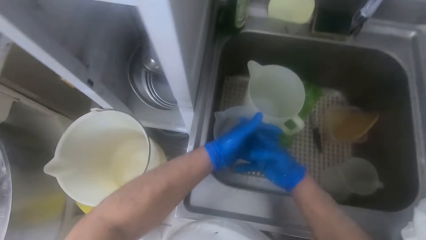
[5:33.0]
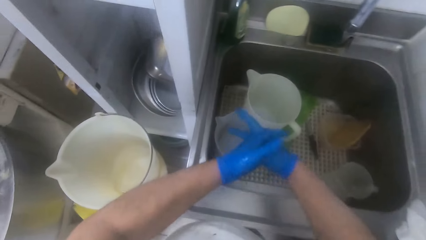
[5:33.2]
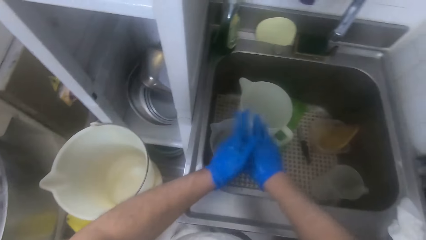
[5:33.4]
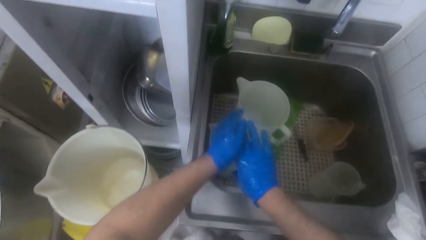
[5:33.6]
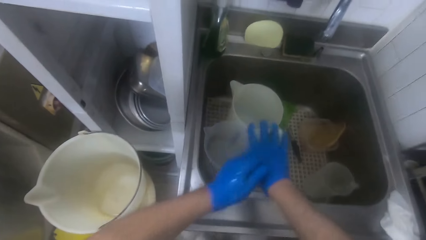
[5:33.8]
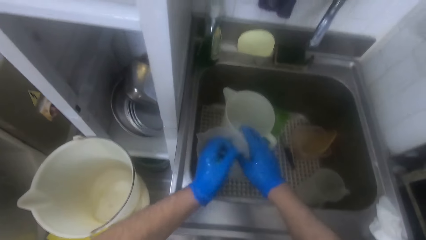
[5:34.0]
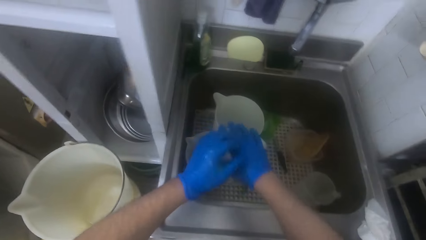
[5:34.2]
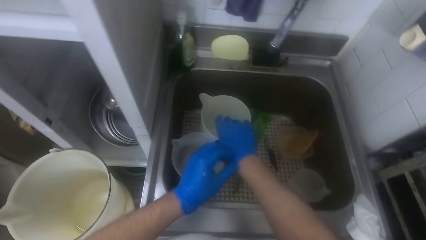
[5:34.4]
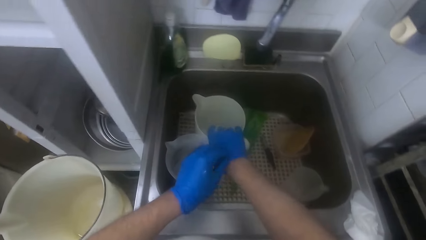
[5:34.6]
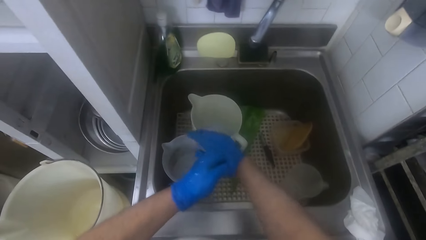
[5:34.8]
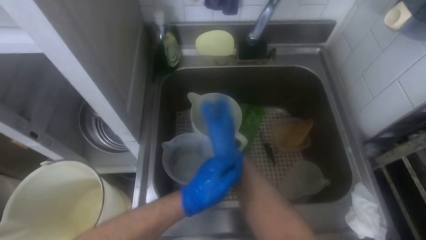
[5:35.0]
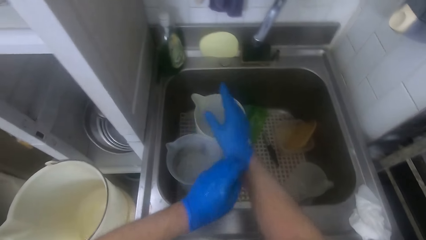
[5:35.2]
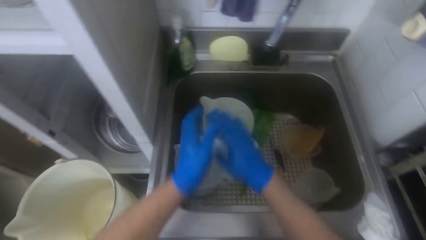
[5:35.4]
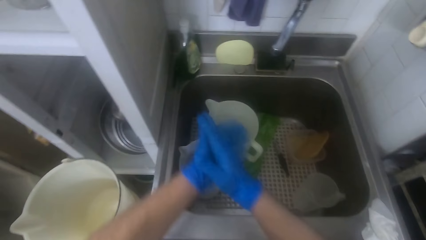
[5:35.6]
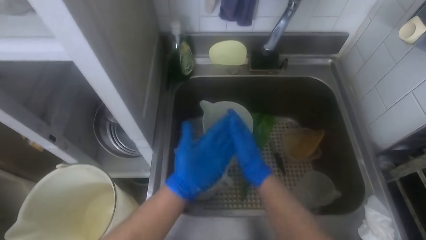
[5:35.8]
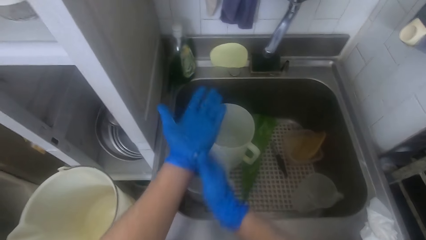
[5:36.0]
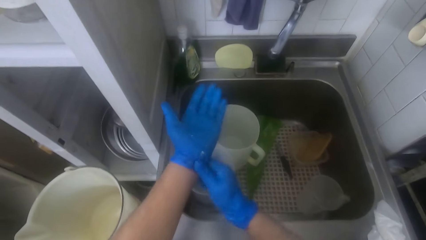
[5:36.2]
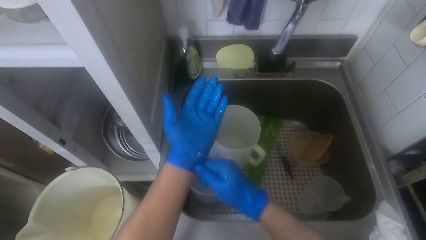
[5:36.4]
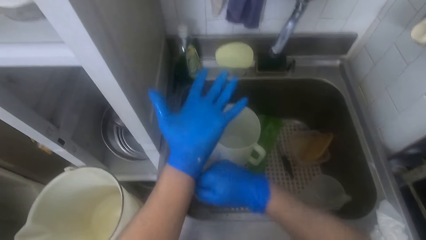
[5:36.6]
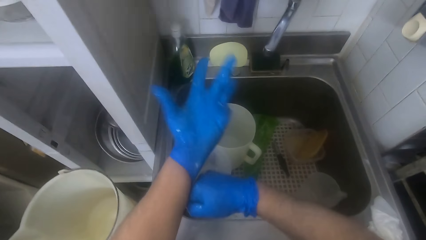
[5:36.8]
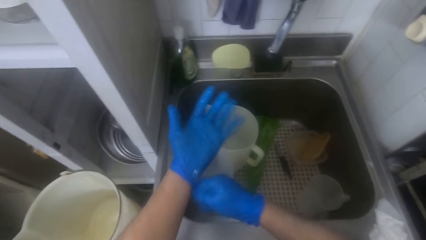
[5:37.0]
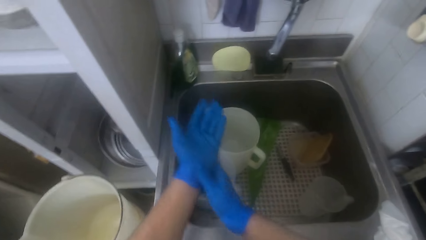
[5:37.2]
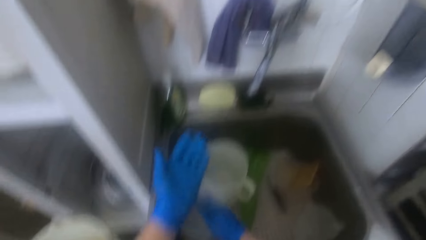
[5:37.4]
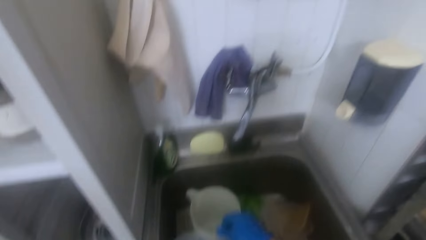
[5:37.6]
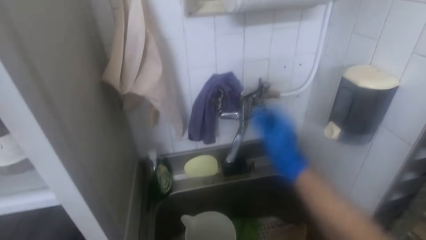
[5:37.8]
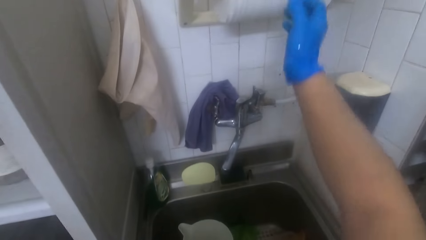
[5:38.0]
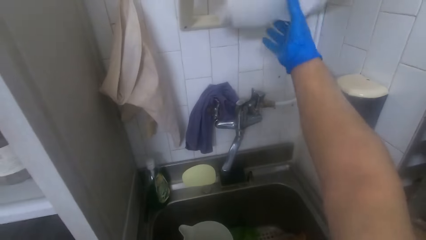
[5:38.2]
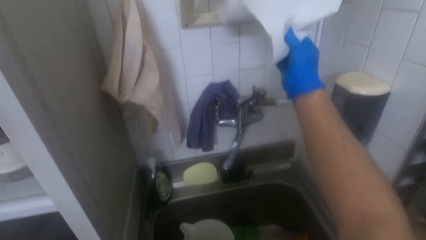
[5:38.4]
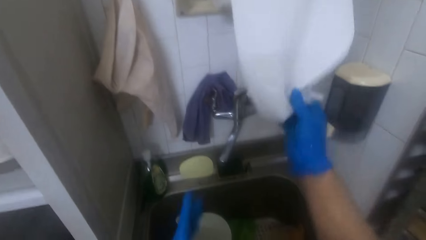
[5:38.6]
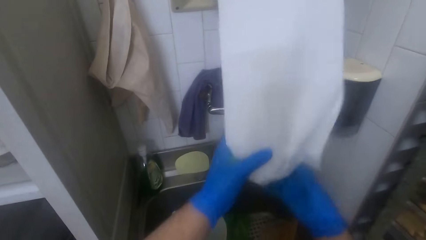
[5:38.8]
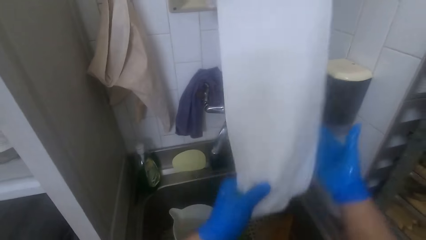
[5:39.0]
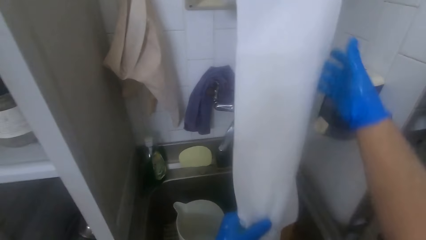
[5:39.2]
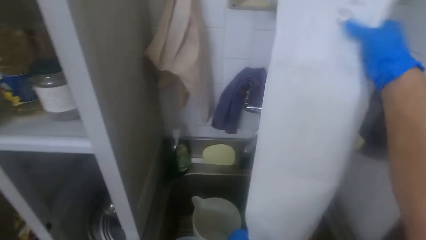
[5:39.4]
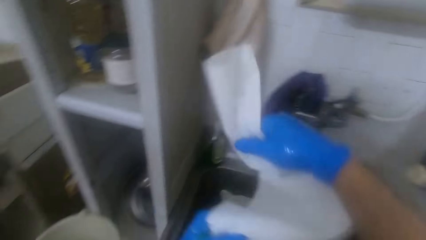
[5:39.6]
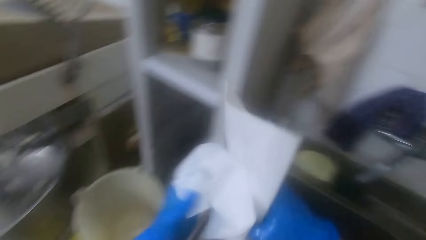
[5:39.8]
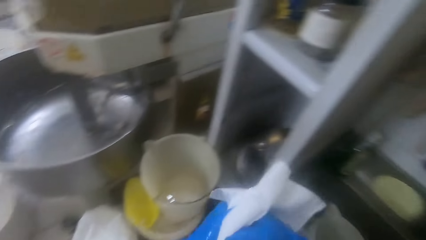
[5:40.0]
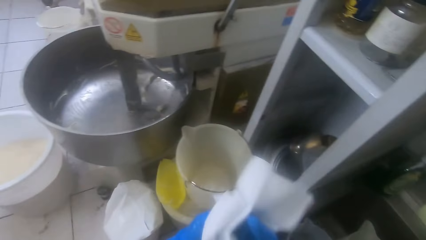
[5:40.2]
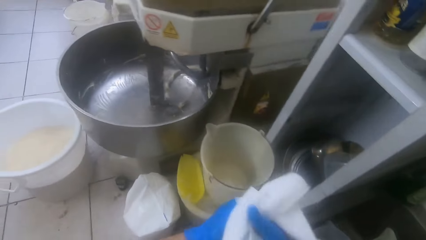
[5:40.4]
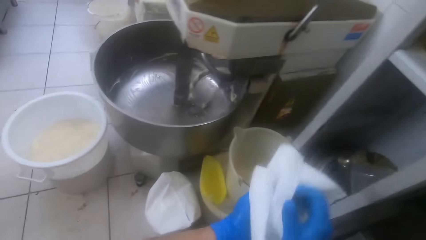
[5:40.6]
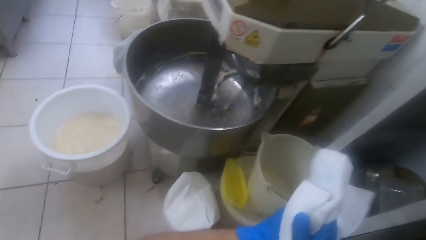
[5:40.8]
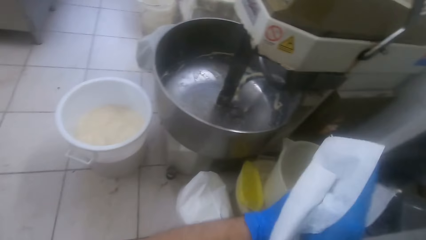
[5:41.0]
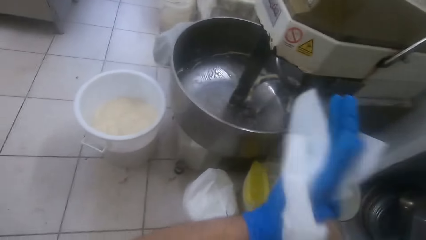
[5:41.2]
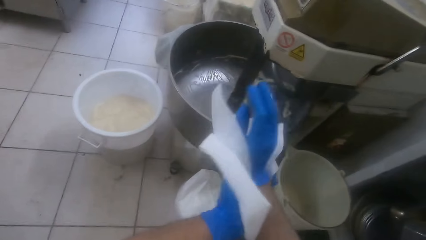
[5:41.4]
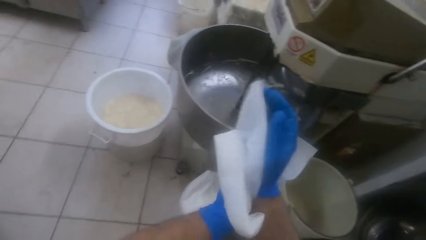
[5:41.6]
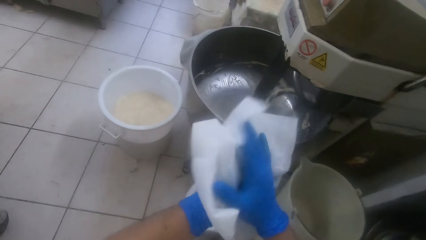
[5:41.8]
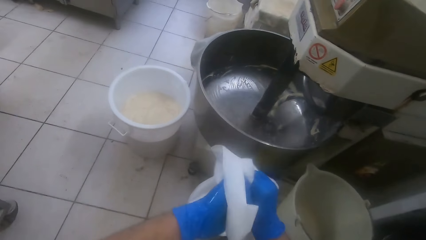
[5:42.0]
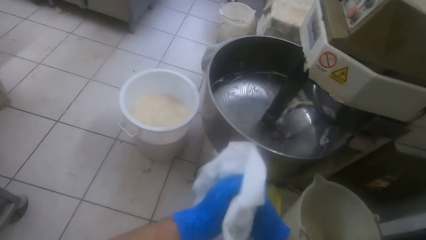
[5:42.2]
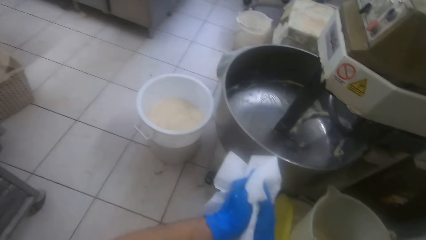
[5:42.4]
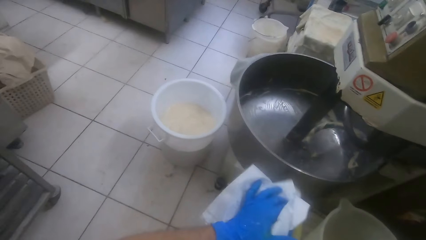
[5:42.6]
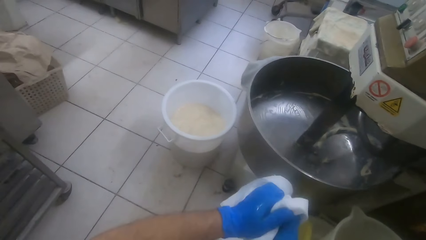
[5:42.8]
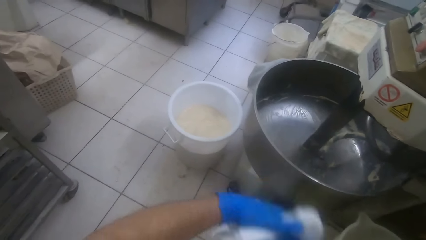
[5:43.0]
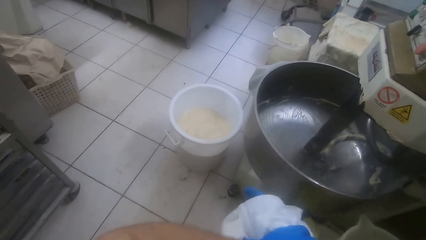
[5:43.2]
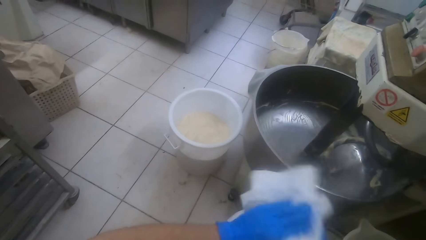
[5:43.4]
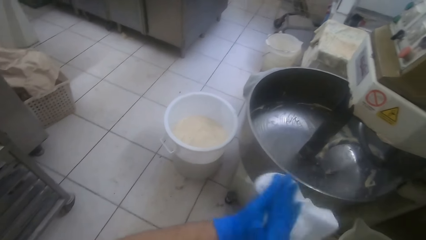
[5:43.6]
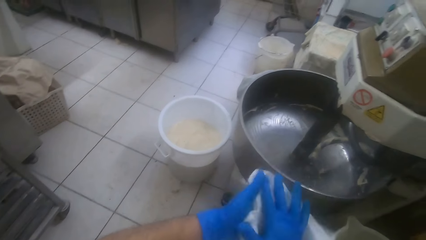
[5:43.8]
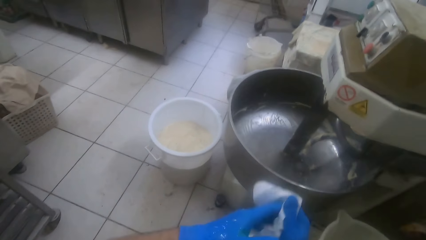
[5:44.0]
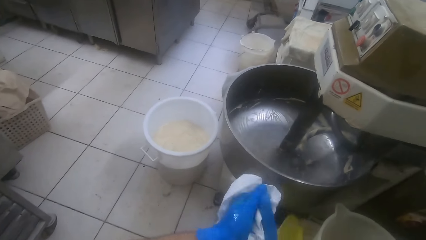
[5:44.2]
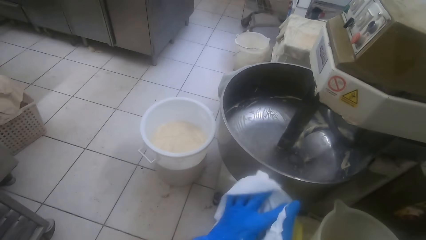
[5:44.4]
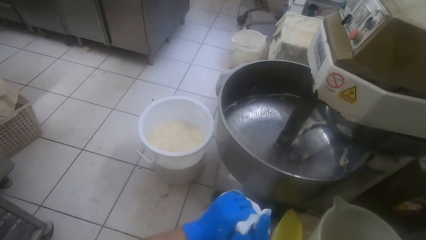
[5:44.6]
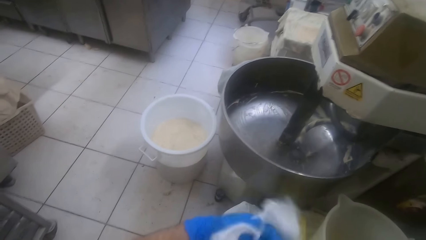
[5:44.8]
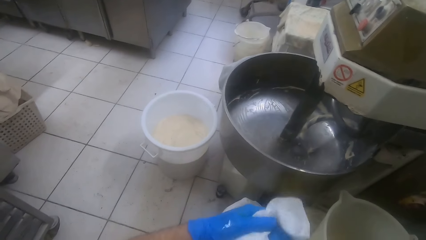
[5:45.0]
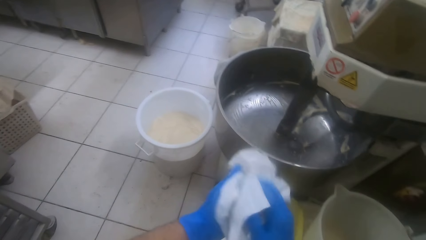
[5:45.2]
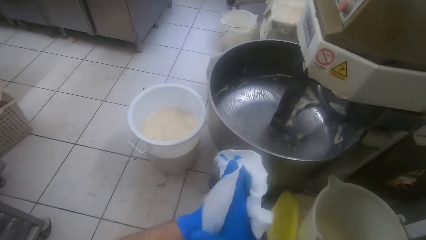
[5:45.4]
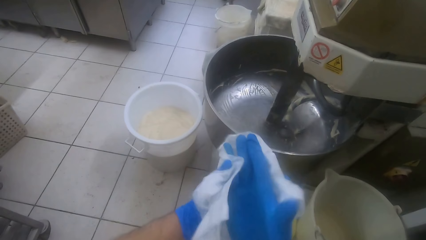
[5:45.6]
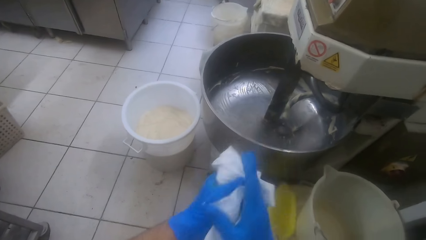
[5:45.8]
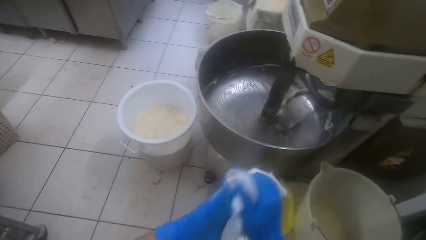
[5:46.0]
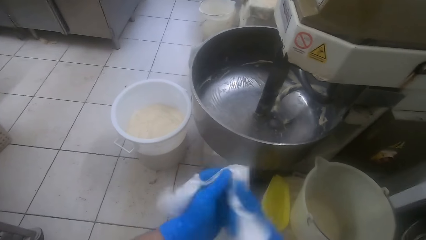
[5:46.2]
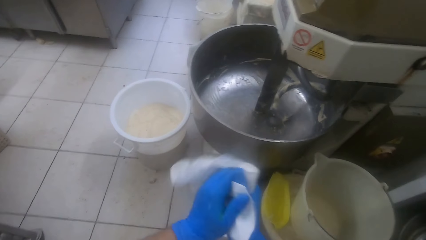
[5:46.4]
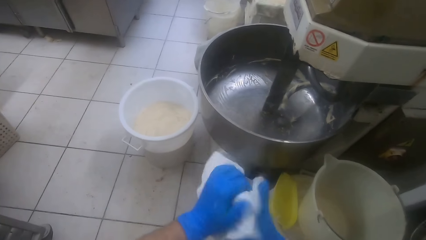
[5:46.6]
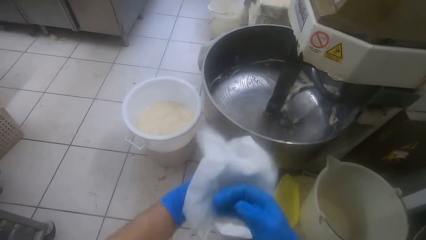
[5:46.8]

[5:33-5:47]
The camera wearer adjusts her right glove. She adjusts her left glove. She cuts out tissue from the tissue roll holder. She picks up the towel. She cleans her hands with the tissue paper.

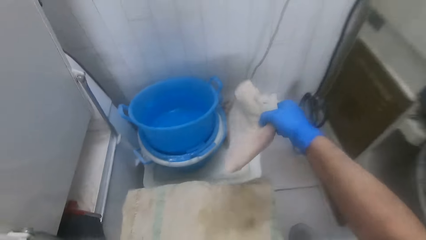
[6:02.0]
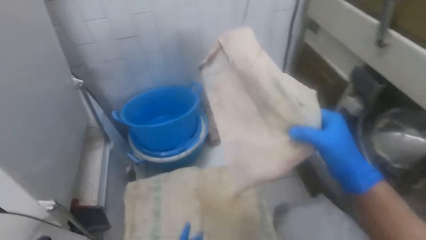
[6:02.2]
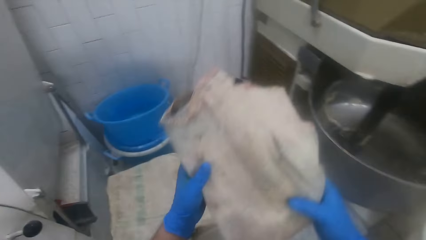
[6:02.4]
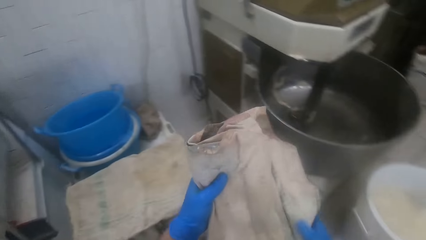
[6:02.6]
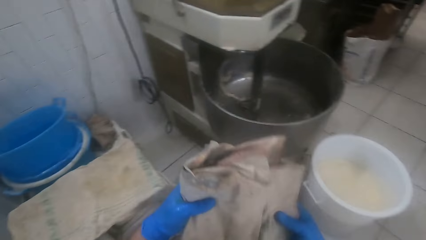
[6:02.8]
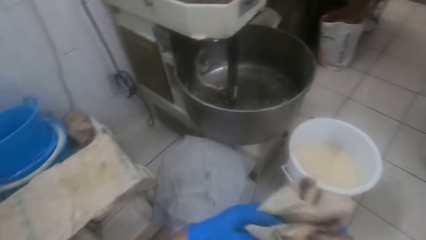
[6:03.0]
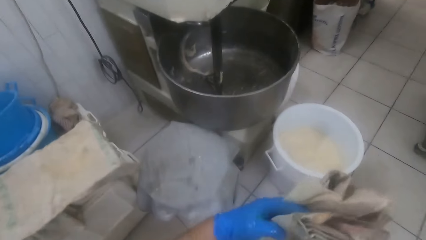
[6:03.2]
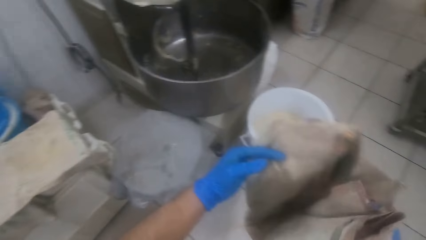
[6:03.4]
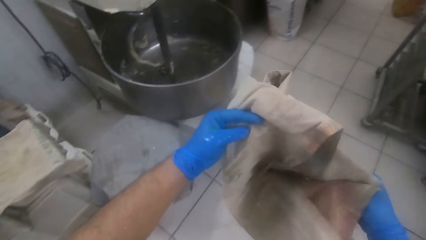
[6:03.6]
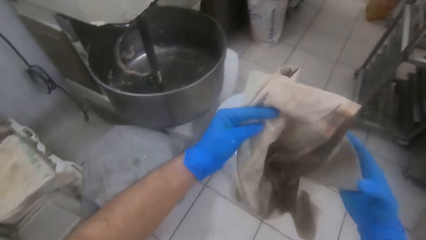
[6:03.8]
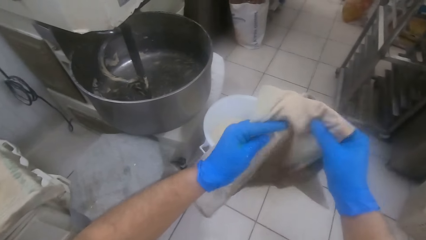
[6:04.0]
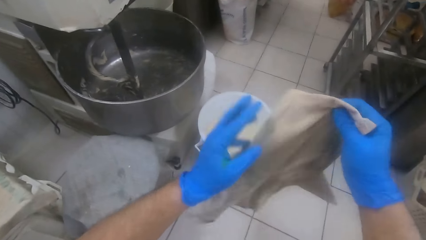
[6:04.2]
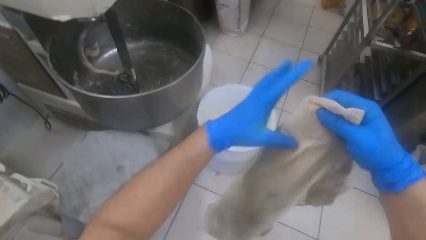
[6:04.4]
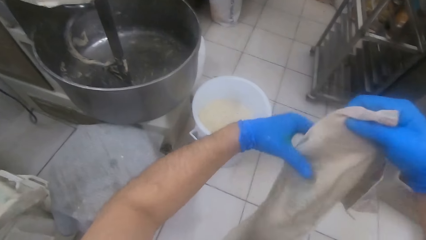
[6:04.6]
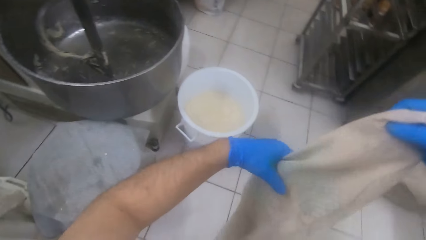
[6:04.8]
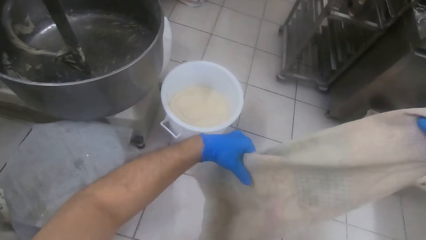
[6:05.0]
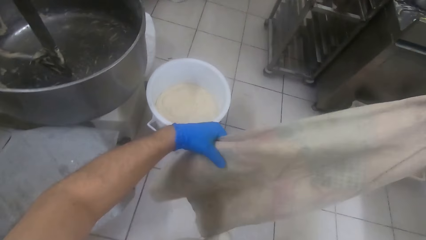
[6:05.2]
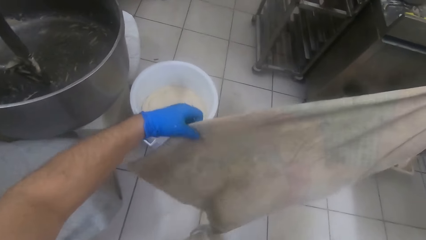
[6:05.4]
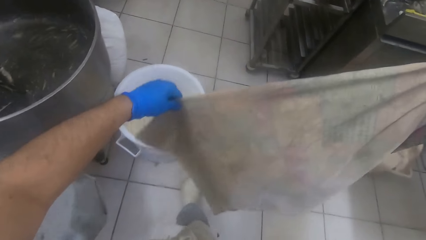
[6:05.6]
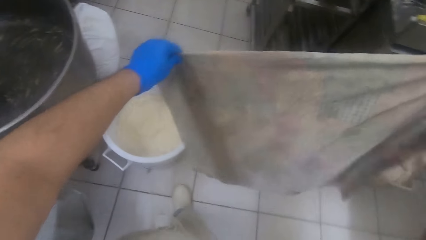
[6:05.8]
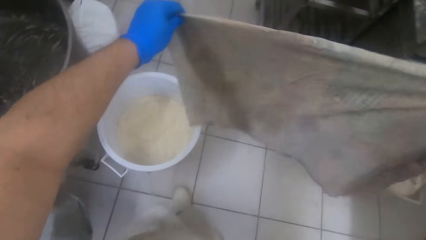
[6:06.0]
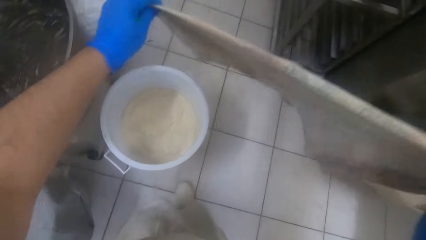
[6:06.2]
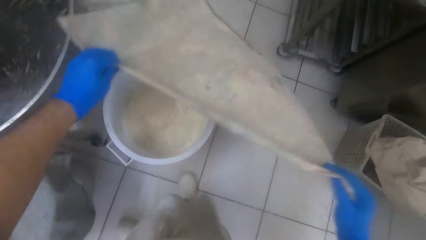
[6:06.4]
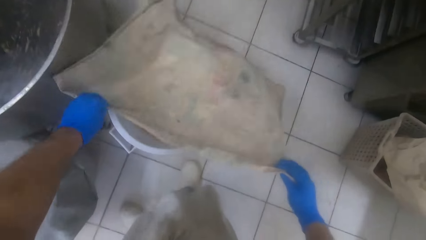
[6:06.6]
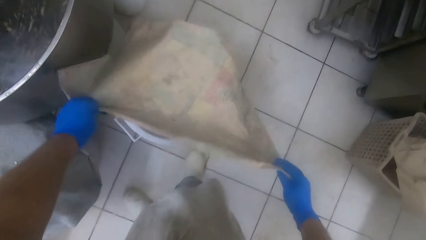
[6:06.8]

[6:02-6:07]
The camera wearer holds the towel in his hands. He opens the towel in his hands.
